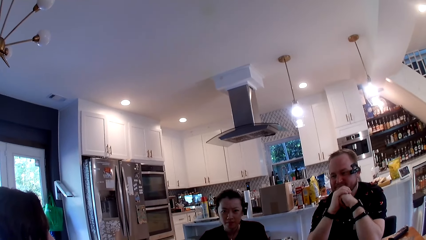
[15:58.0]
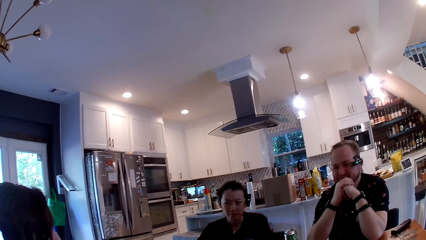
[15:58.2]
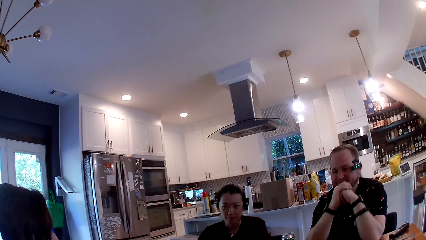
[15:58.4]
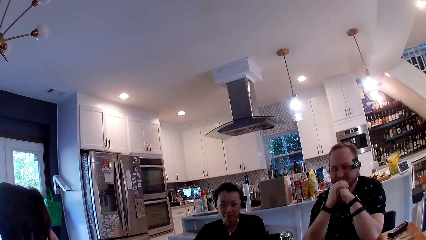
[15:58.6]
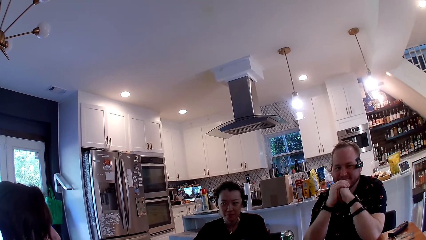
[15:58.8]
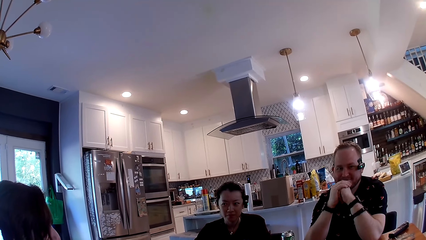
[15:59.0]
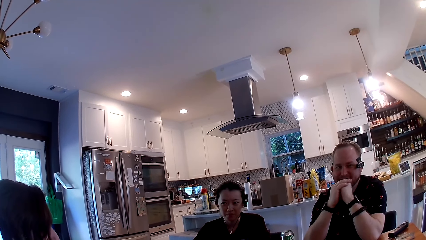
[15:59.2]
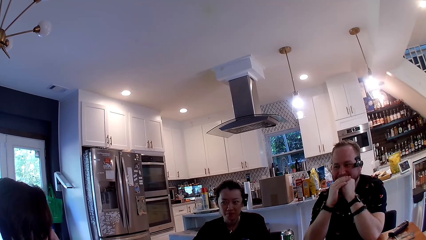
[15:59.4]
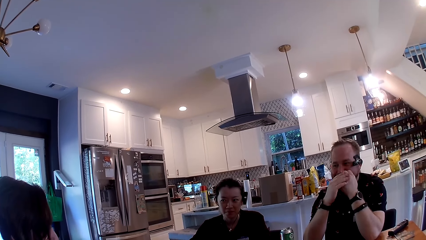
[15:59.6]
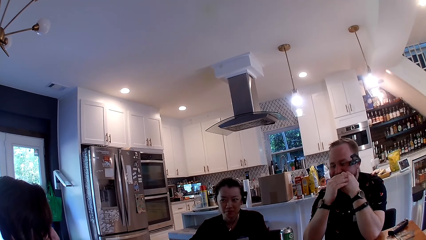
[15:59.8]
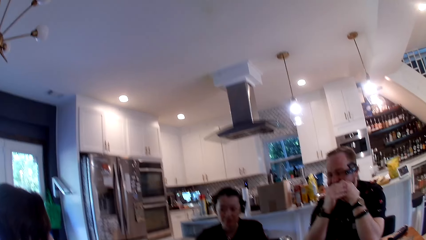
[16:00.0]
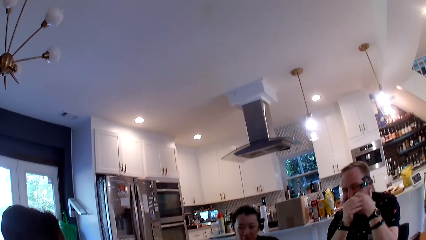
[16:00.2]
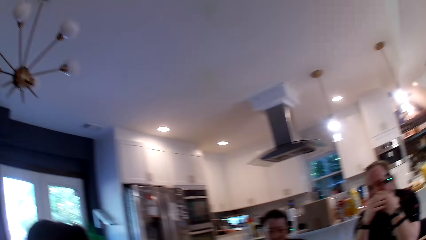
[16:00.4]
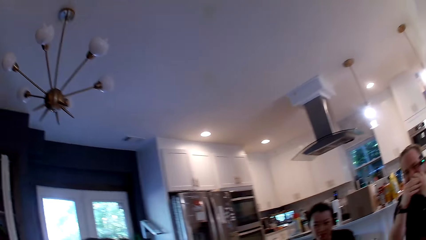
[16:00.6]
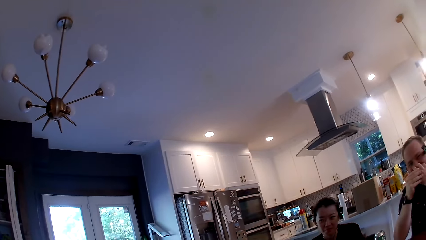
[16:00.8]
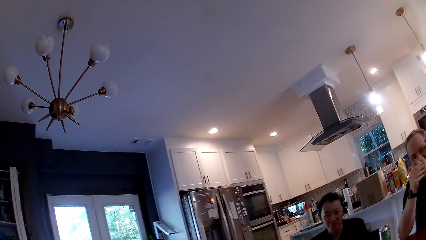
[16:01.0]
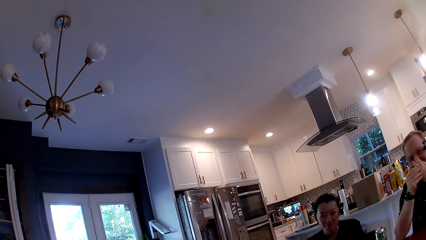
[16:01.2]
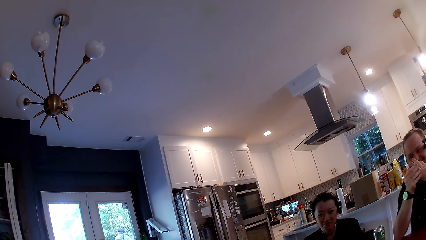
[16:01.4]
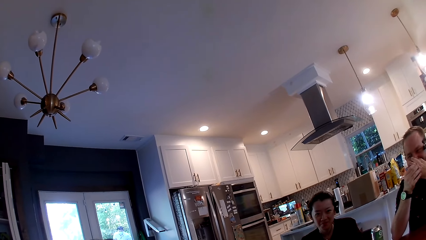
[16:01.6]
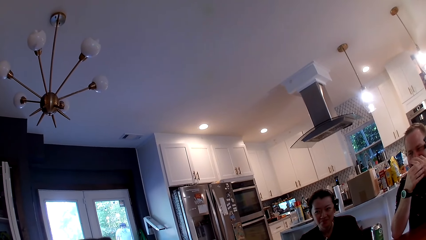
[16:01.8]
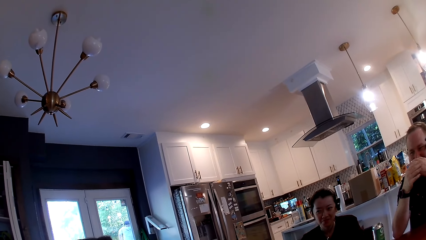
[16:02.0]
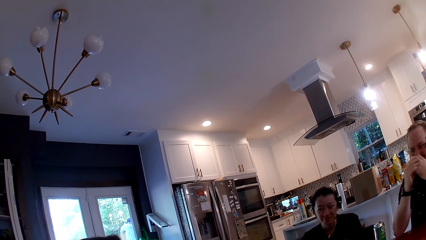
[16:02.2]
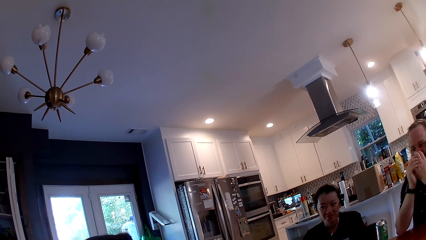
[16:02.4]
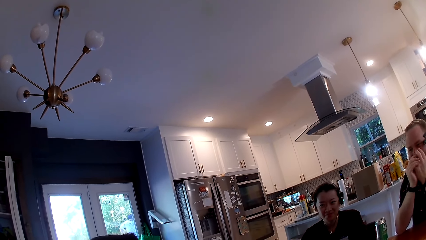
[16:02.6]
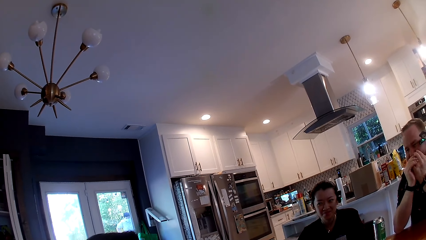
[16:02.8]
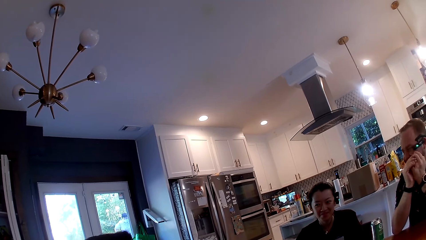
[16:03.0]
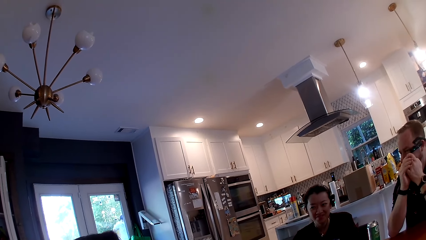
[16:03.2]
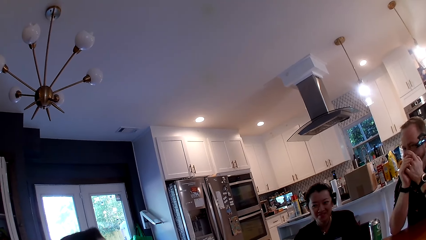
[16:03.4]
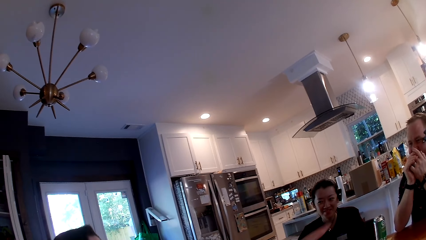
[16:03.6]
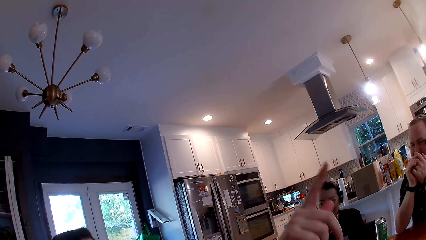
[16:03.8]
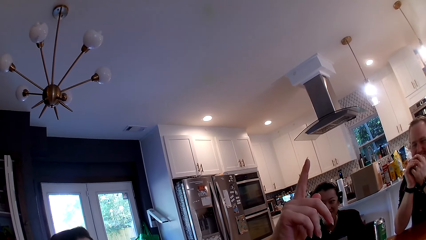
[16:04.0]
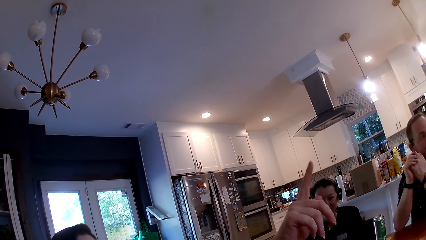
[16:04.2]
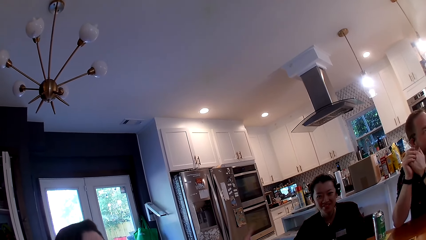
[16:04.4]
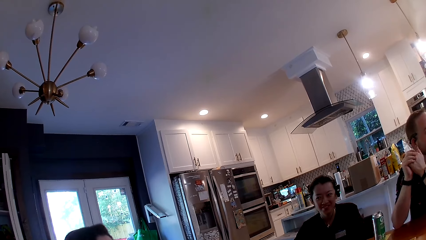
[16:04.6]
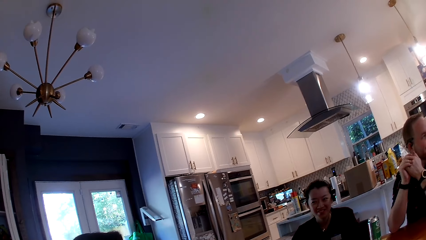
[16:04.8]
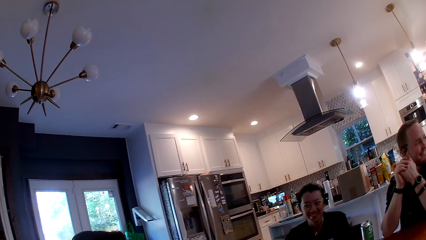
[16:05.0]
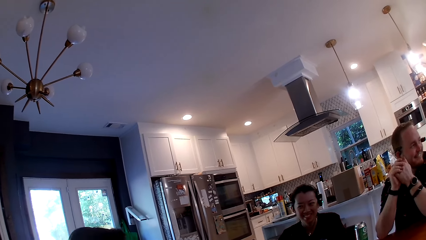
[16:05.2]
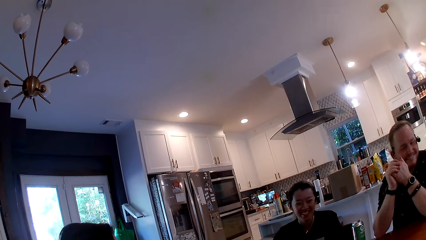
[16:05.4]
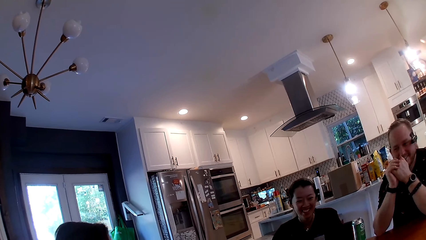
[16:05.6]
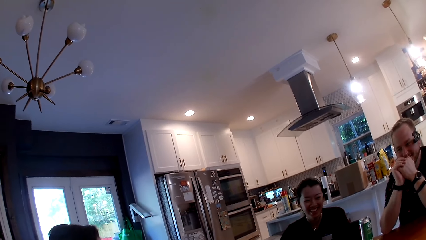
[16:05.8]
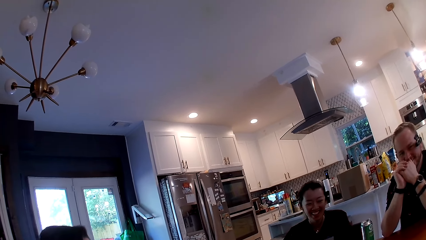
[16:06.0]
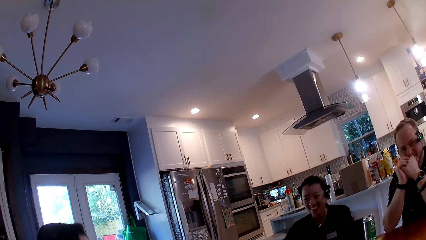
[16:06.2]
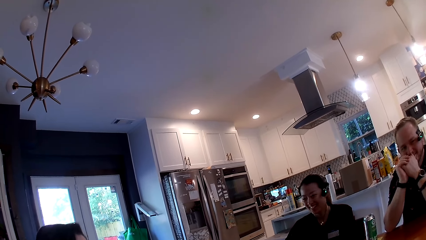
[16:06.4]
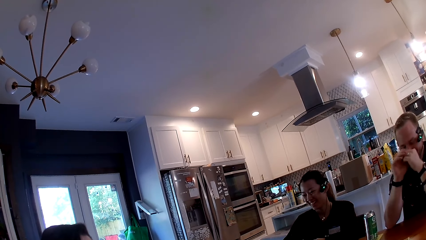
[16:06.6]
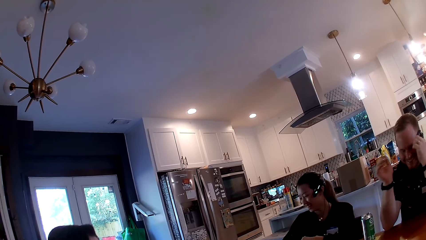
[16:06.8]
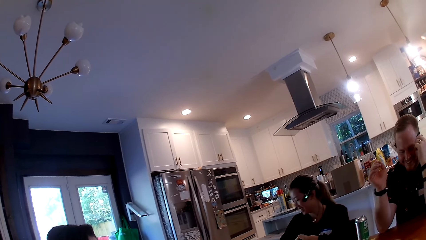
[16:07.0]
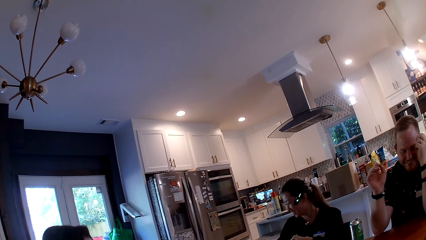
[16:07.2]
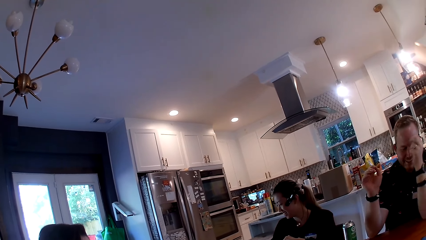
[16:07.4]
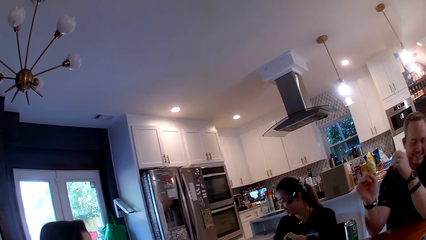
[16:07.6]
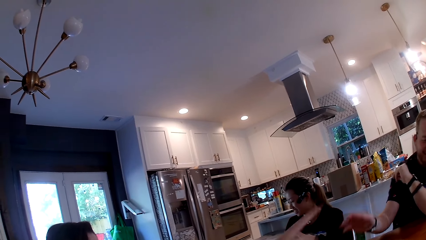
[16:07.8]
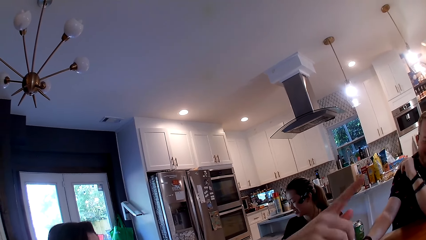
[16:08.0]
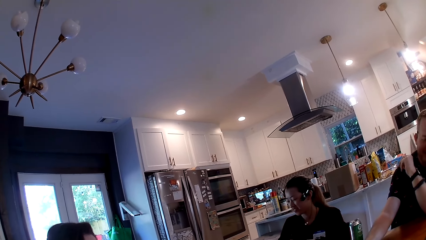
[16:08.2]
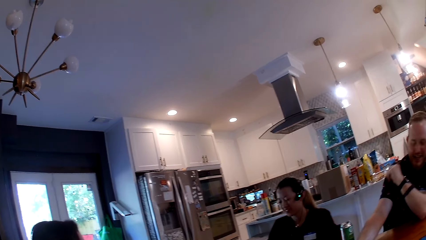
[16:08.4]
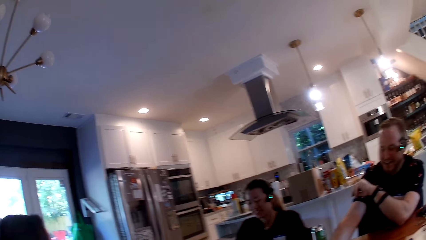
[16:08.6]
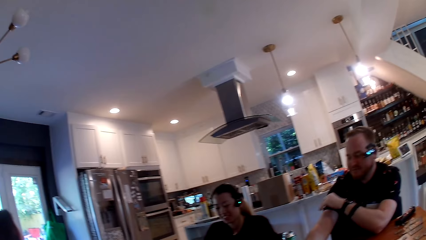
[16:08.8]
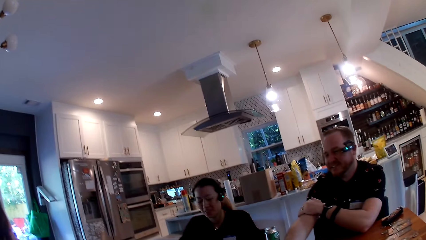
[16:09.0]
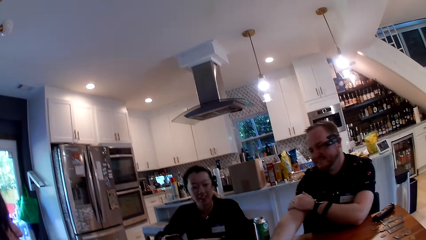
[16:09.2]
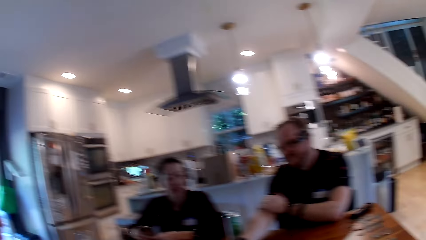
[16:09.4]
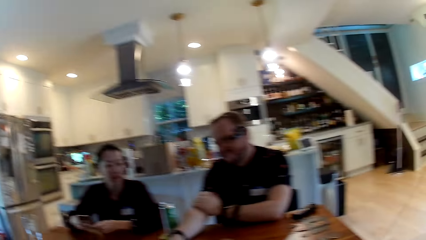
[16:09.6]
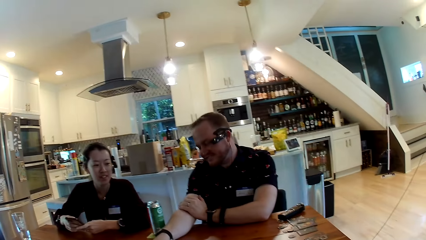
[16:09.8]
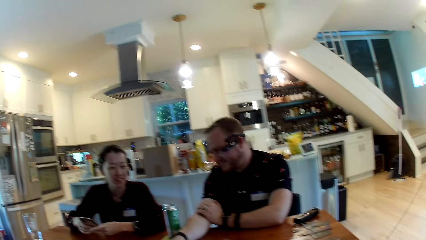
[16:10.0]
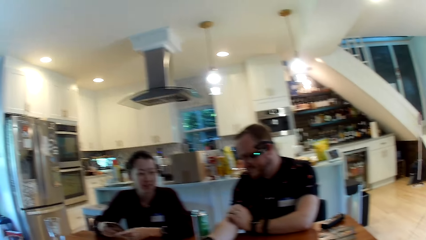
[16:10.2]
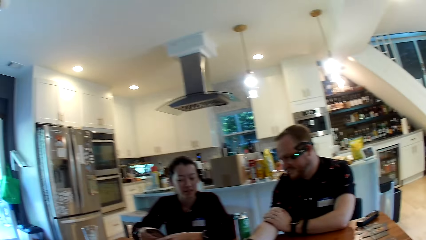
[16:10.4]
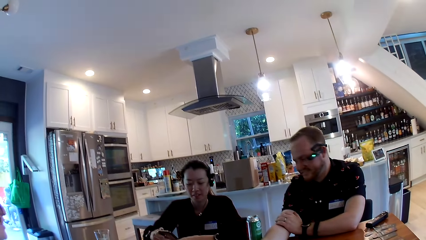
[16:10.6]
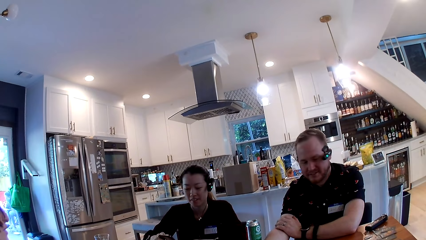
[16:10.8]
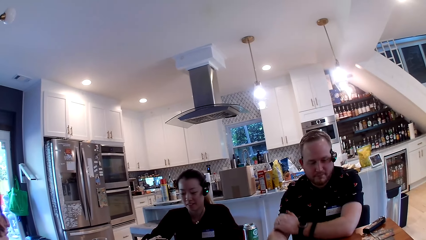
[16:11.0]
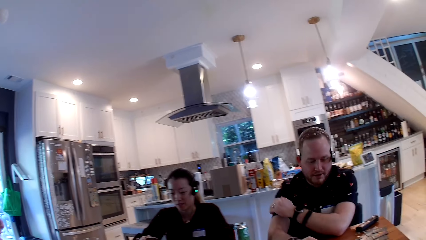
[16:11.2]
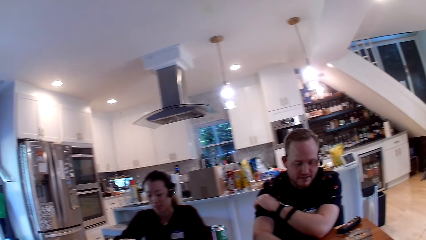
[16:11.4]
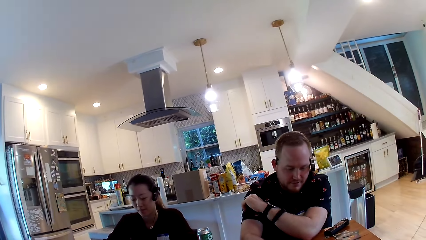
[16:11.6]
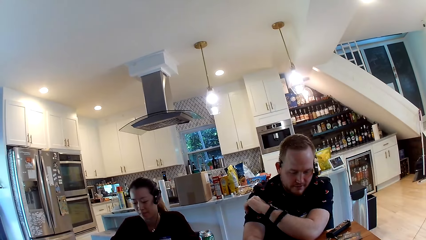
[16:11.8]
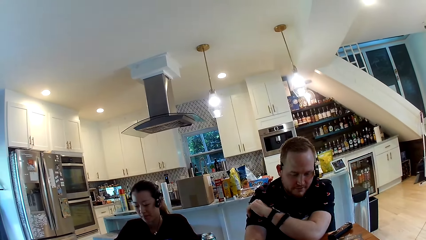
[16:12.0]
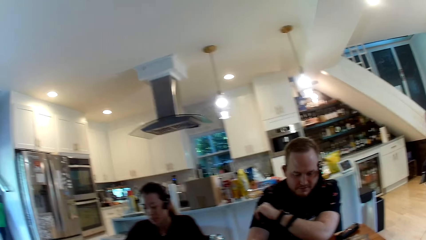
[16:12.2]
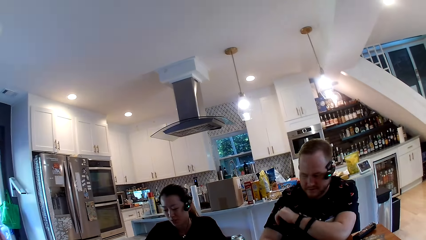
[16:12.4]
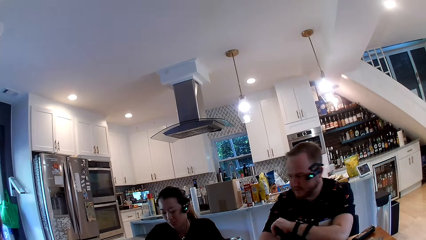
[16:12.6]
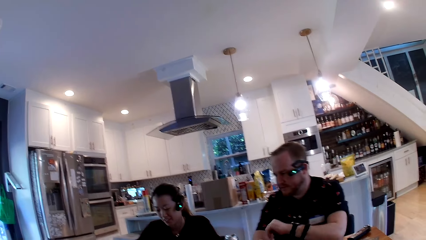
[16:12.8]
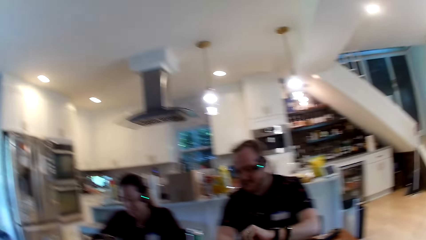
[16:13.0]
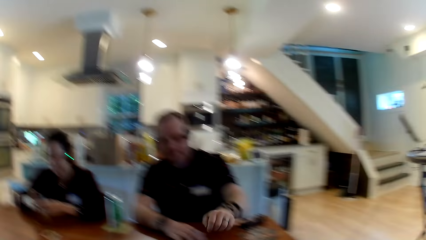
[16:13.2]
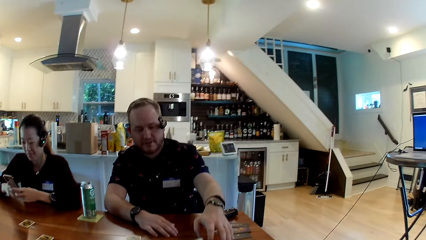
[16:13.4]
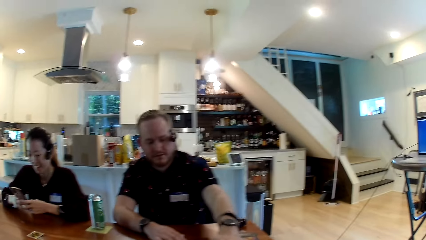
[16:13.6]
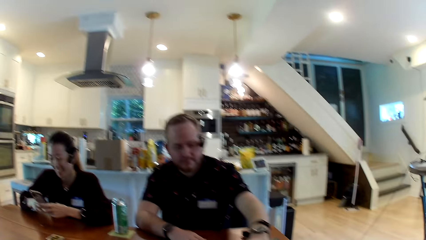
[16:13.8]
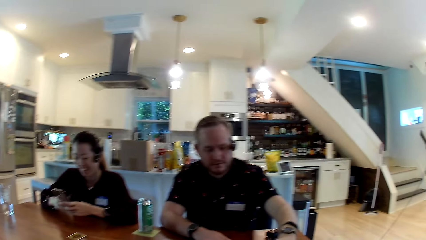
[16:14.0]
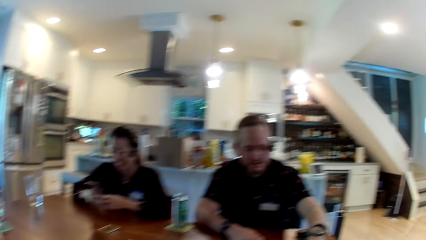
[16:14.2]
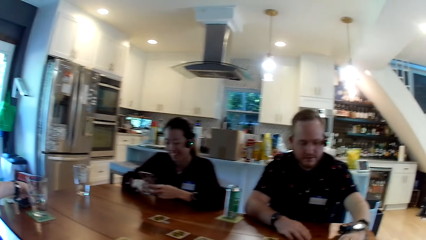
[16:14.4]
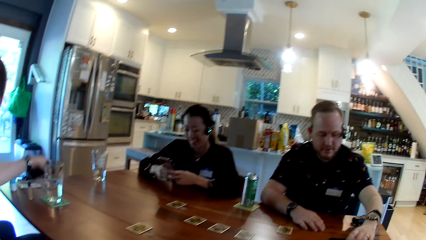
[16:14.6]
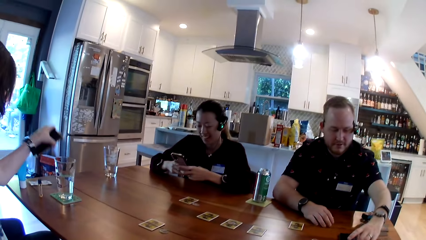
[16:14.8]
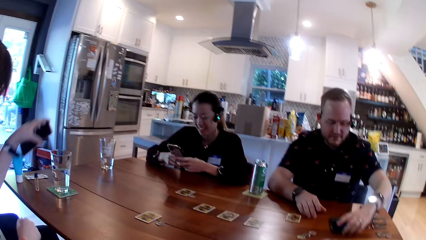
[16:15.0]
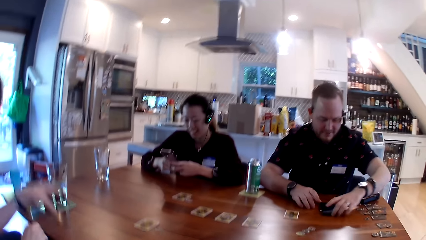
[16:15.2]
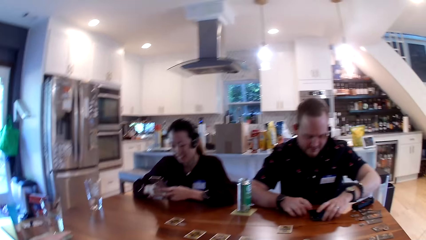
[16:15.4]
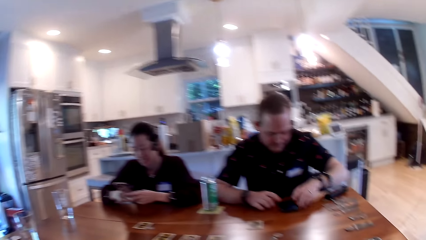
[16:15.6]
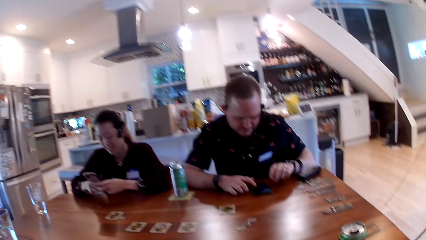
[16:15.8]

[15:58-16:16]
A woman raises a hand. The camera wearer converses with a man, the woman and another woman. The first woman raises a hand. The camera wearer converses with the man, the first woman and the other woman. A woman operates a phone with both hands. The man moves a hand. The man slides a phone on the table closer to himself with his left hand. Another woman takes a phone on the table with her left hand.
